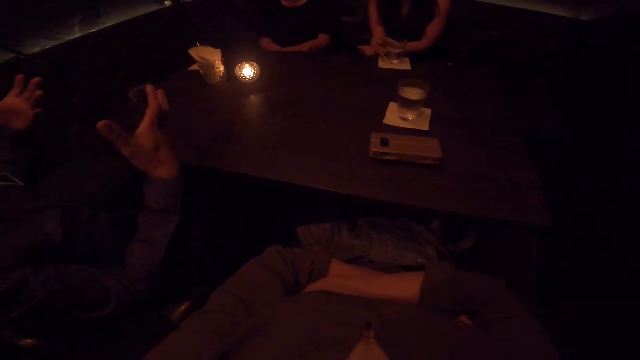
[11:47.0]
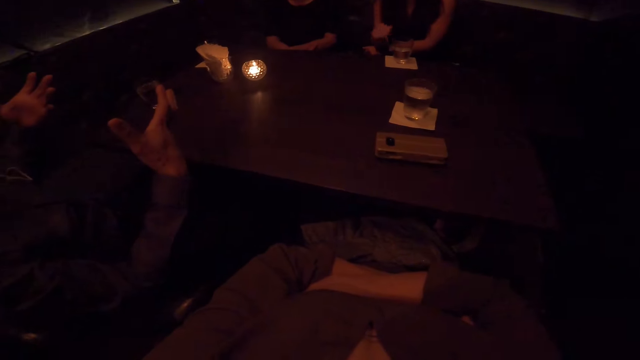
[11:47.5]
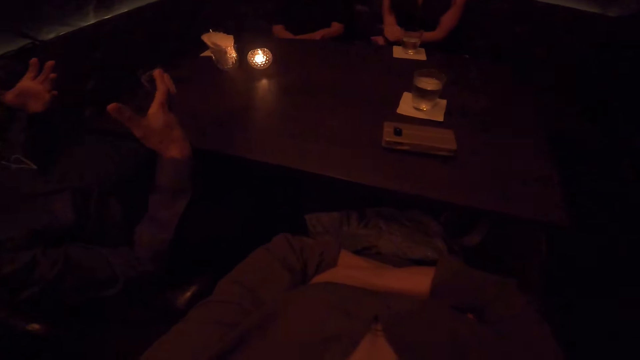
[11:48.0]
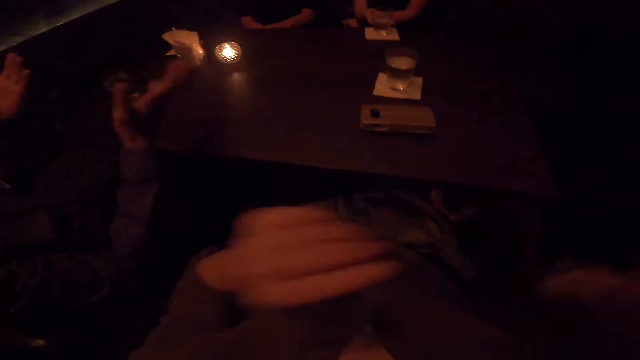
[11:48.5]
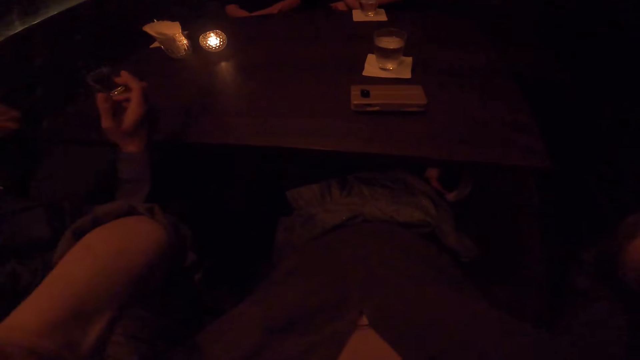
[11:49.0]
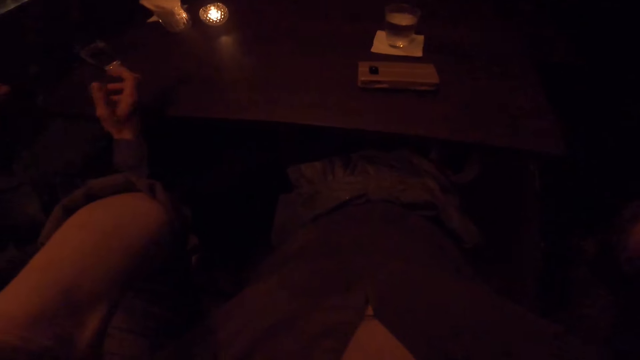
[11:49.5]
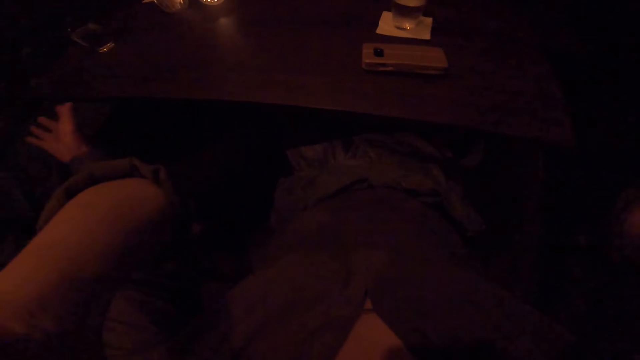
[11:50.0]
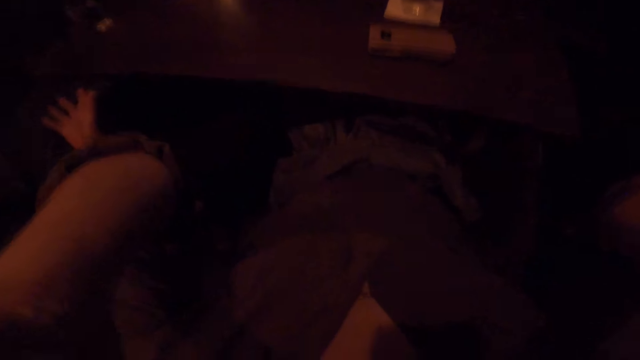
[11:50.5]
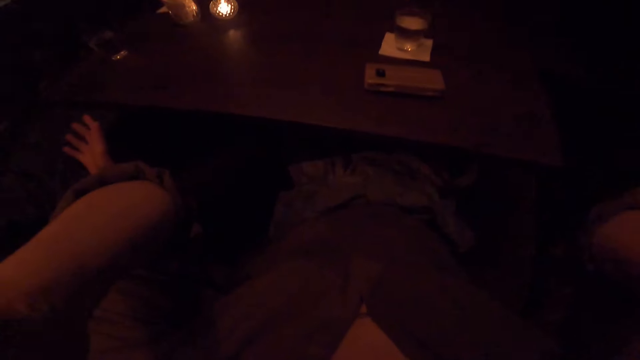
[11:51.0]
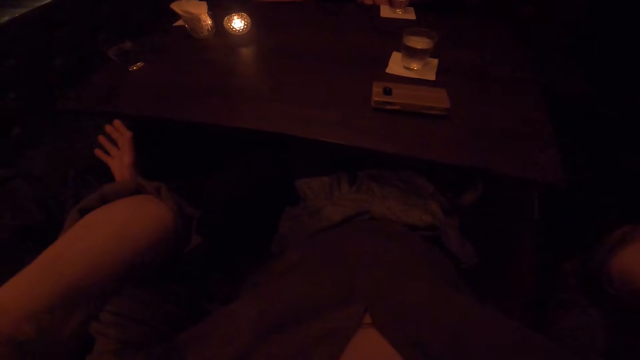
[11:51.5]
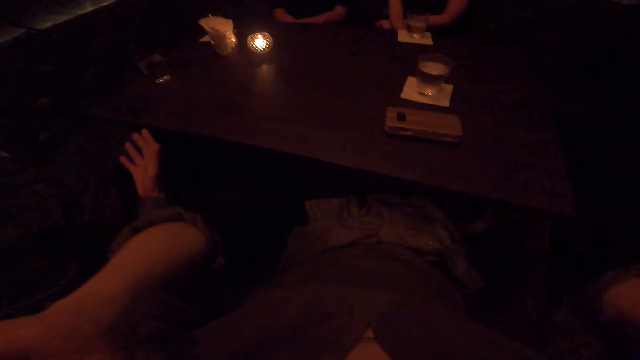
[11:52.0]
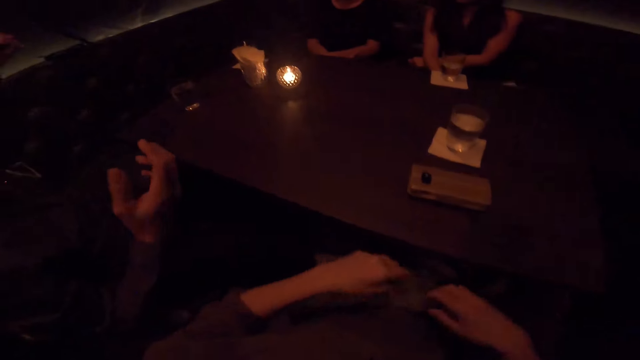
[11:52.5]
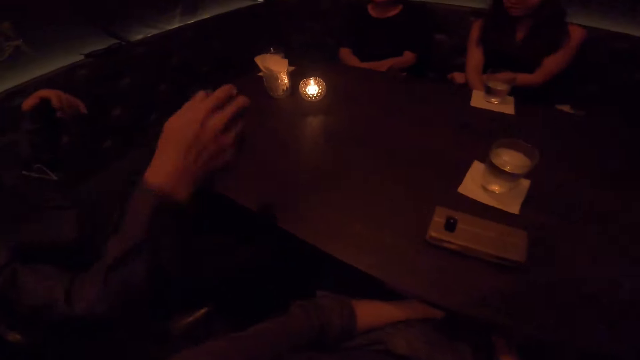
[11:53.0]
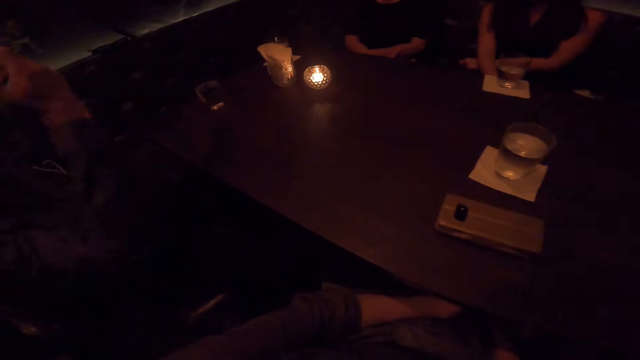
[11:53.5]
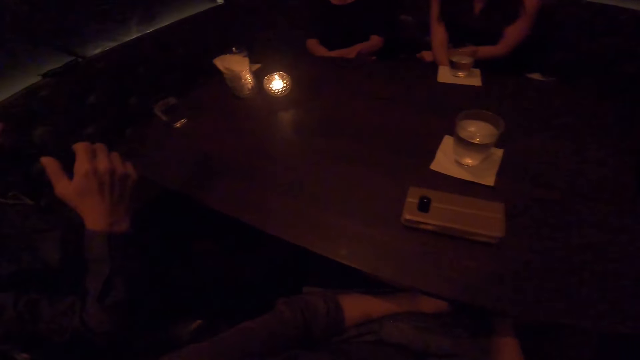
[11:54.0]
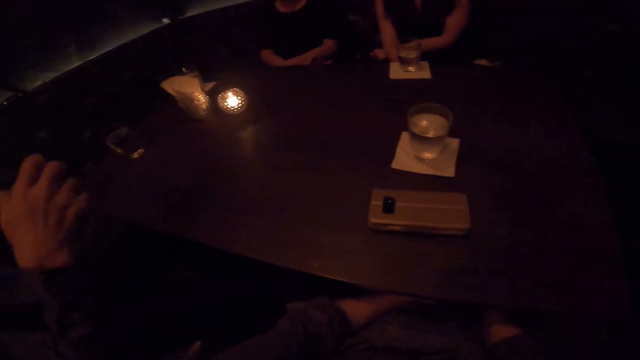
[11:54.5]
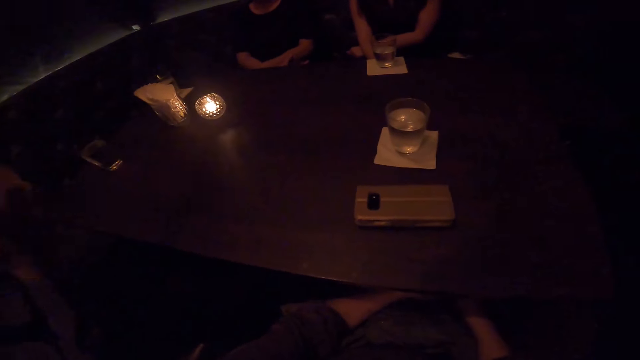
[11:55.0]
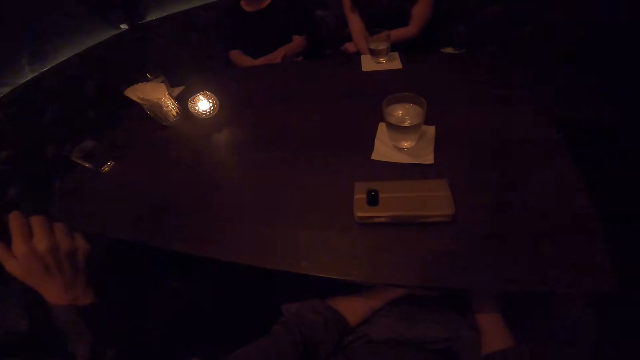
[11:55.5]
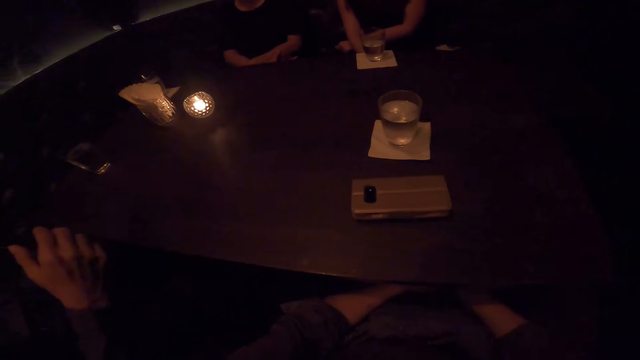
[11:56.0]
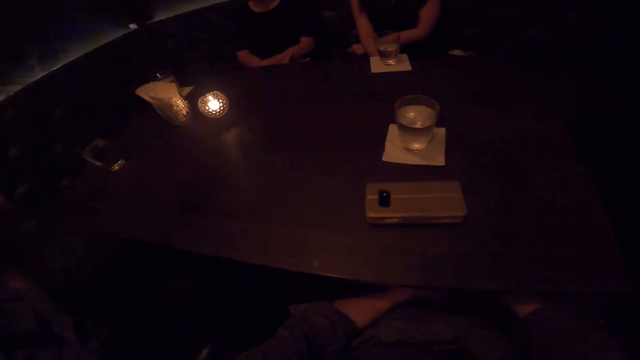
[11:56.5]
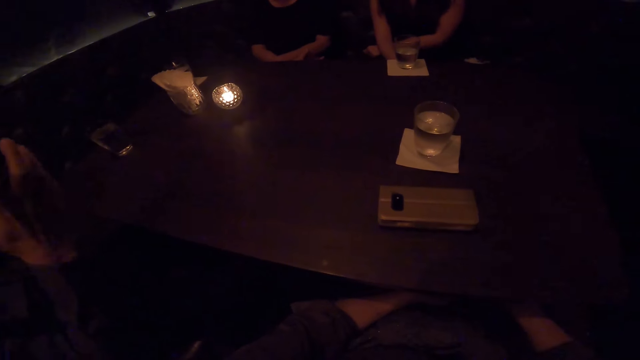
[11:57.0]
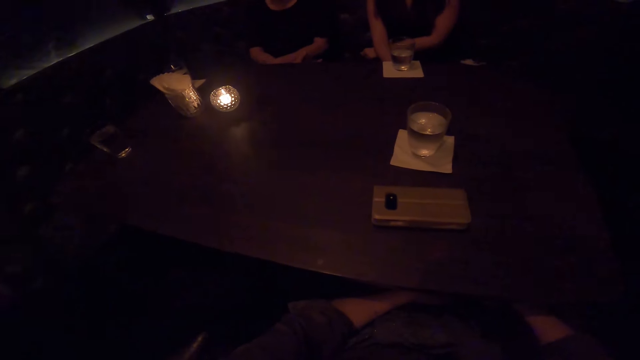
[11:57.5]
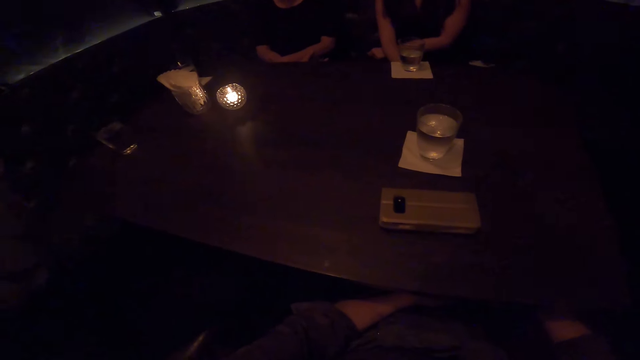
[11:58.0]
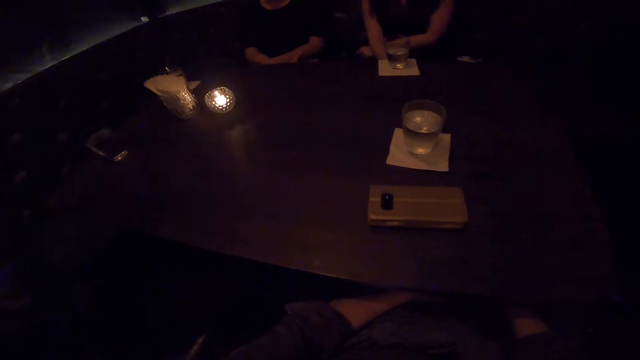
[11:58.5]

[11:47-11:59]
A person waves his hand. A woman looks to her right. The camera wearer raises his hands up. He adjusts the camera with both hands. He puts his hands under the table. The first person waves his hand. He shakes his hand. He waves his hand.

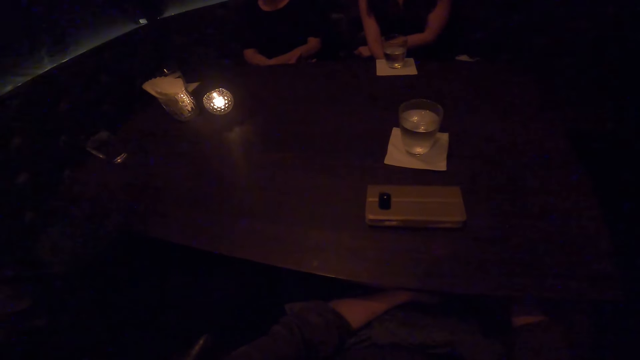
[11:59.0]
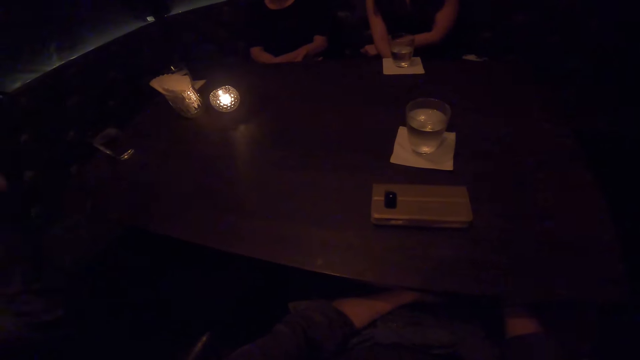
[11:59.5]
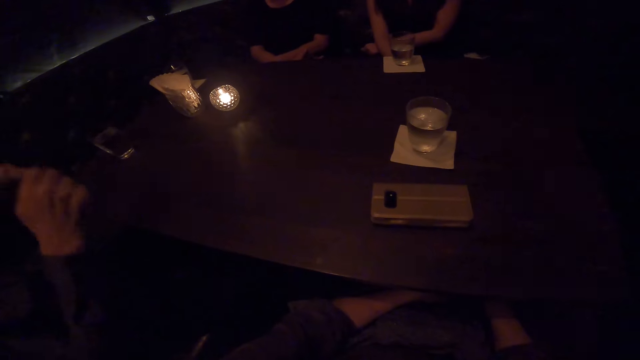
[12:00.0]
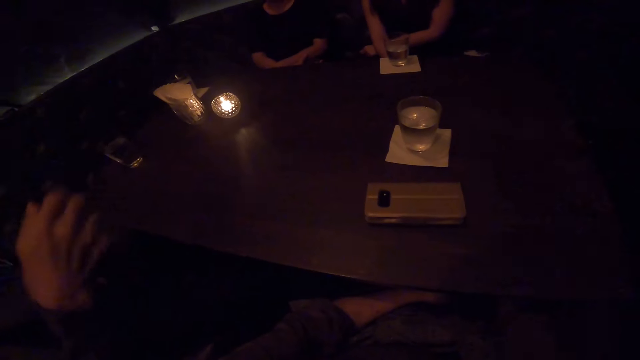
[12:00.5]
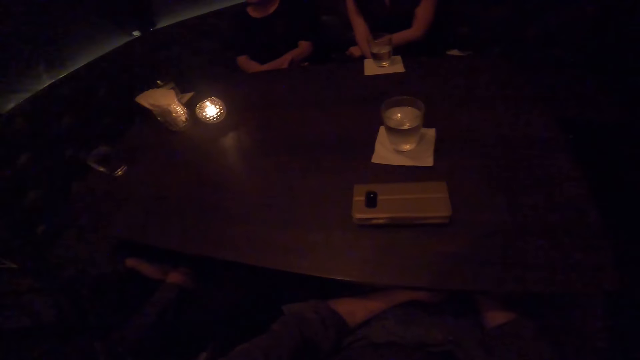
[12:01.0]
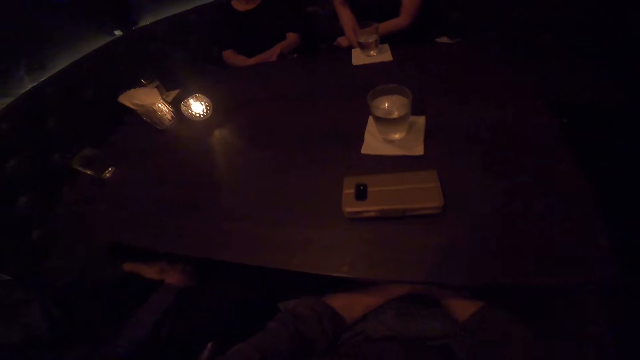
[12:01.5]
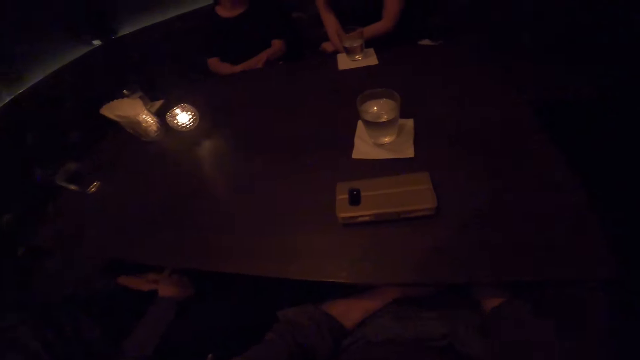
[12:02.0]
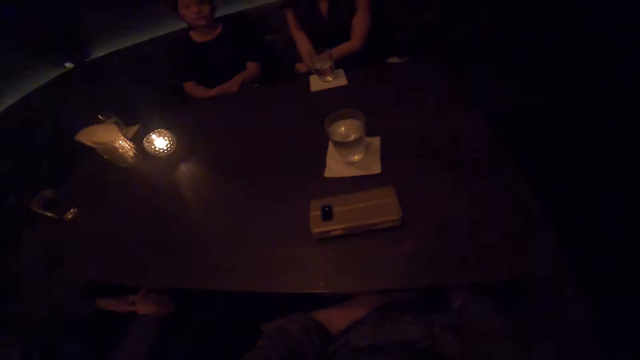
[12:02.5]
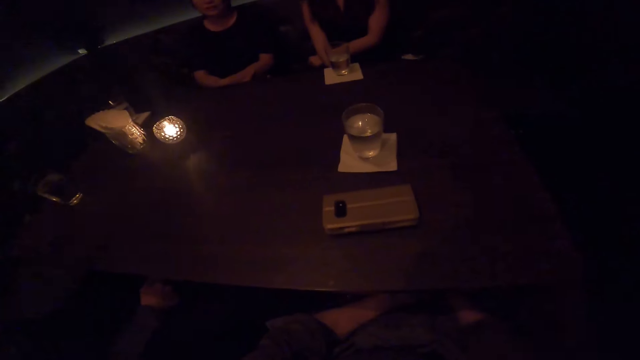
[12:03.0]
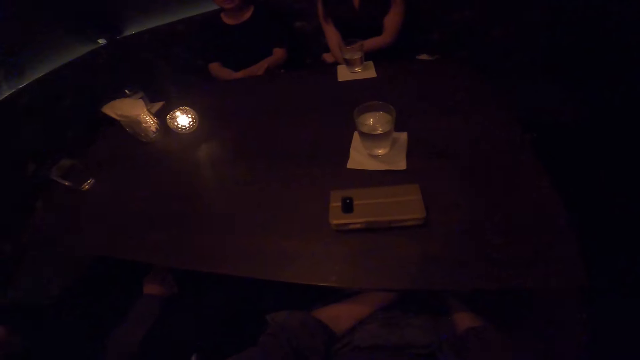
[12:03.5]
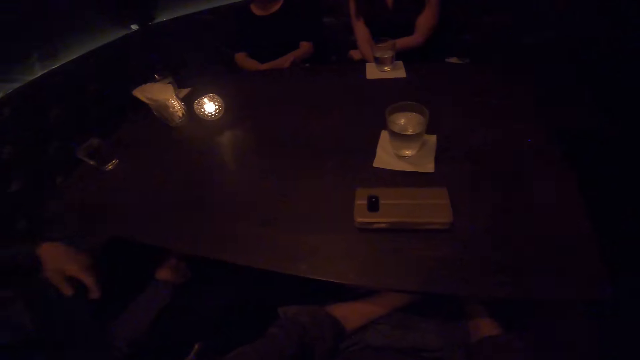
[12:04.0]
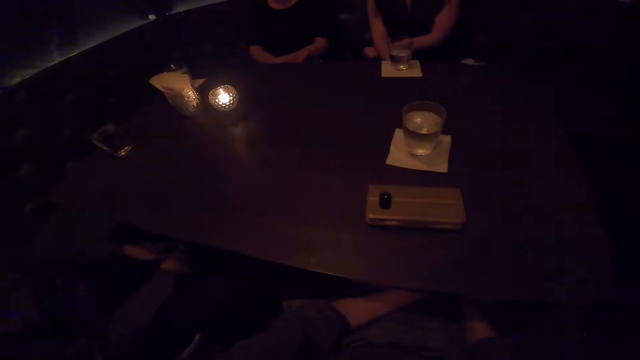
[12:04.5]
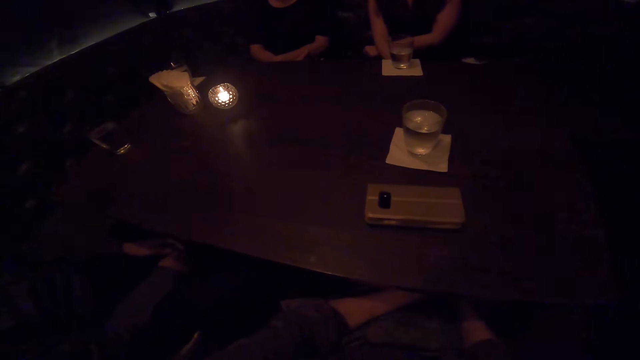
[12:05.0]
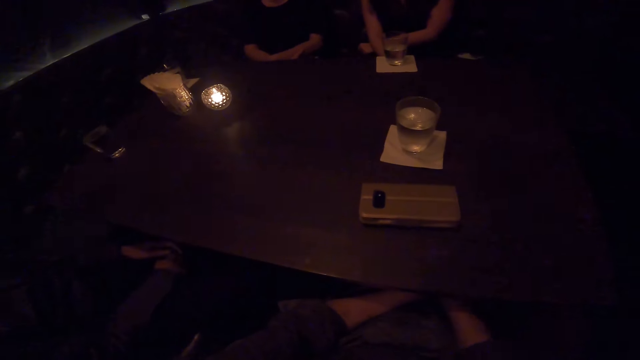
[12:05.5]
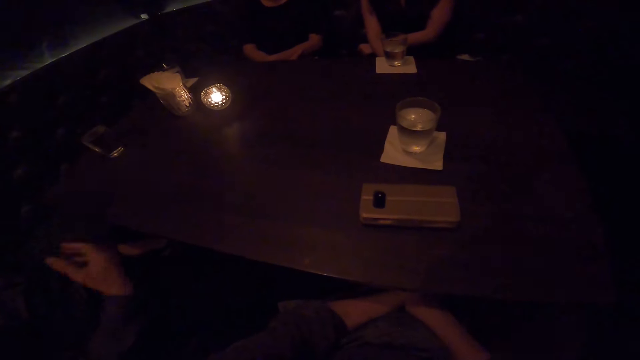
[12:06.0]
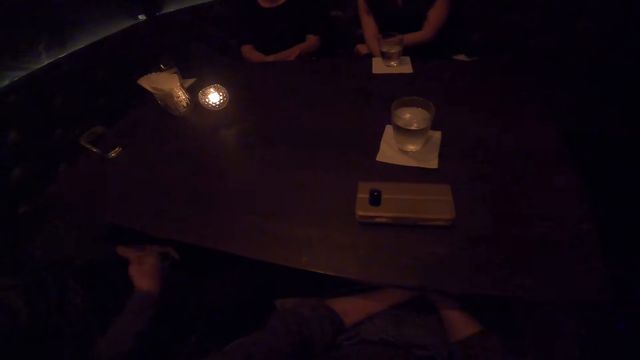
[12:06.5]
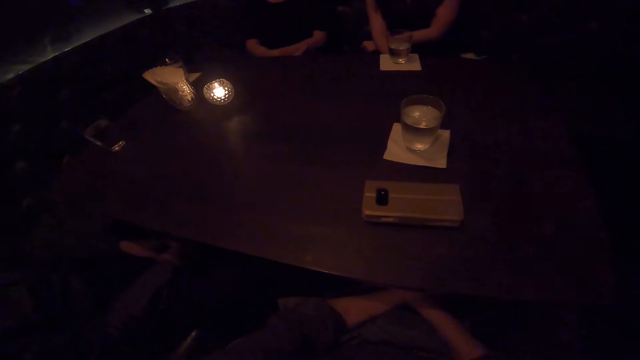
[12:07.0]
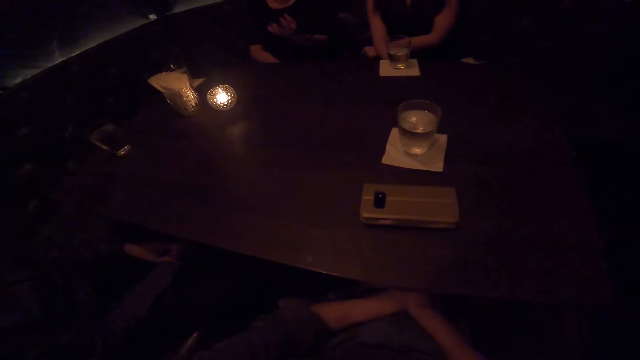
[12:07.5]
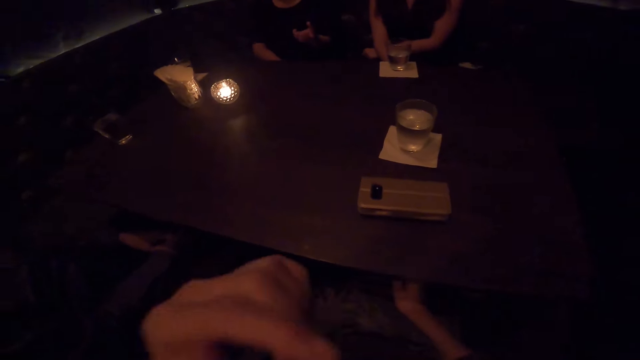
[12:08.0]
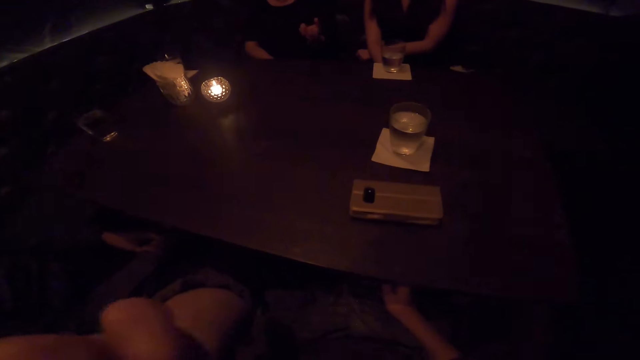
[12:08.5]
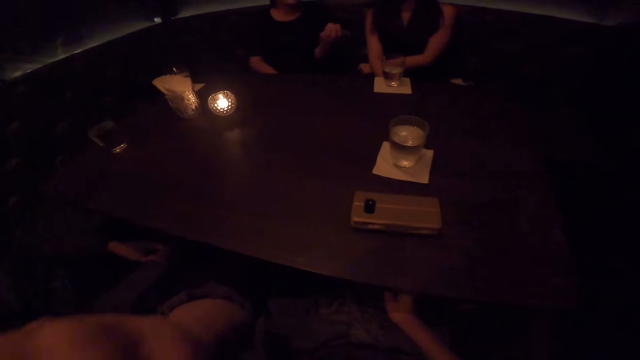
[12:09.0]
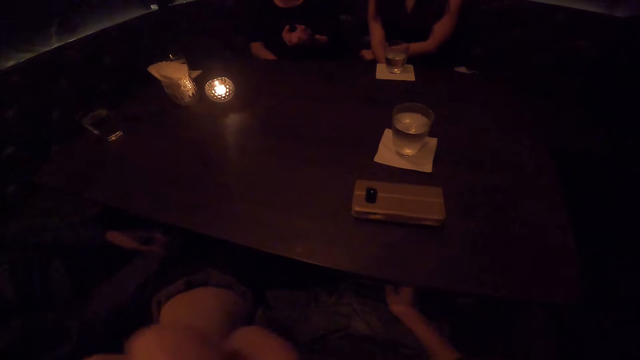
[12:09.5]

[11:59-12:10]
A person shakes his hand. The person puts his hands under the table. The camera wearer moves their hands under the table. The person waves his hand and puts his hands under the table. Another person waves her hands. The camera wearer raises their hand up. They touch their nose with the left hand.
